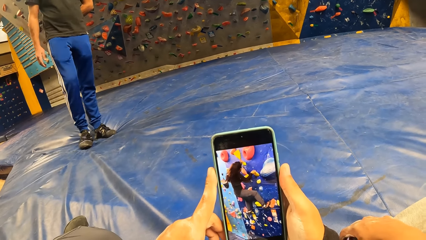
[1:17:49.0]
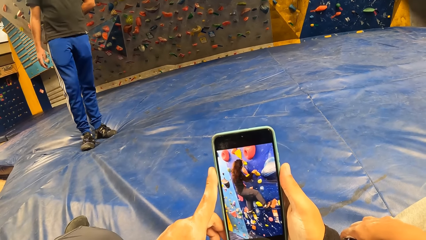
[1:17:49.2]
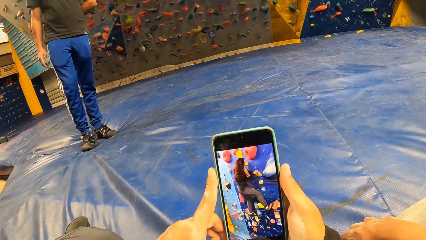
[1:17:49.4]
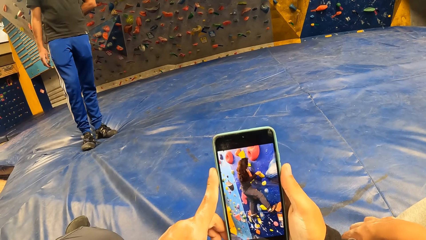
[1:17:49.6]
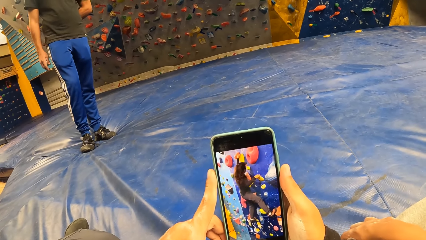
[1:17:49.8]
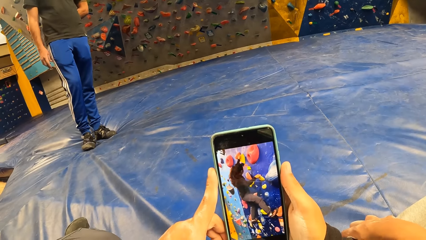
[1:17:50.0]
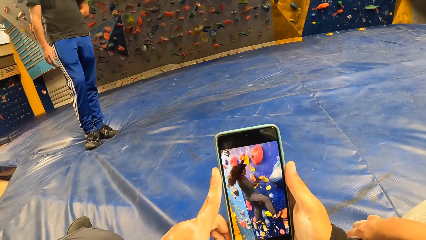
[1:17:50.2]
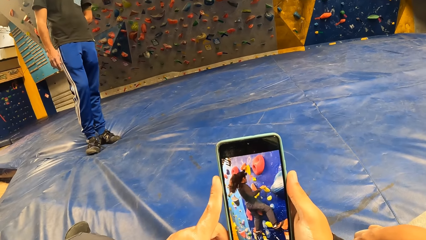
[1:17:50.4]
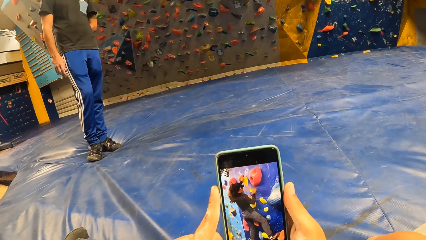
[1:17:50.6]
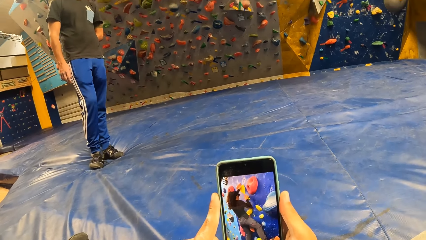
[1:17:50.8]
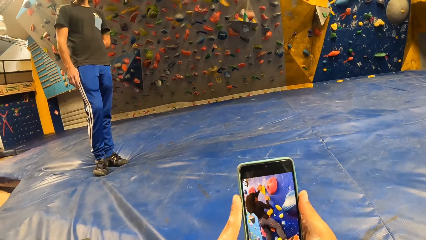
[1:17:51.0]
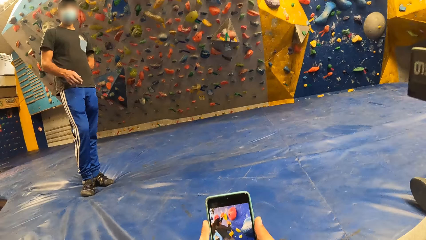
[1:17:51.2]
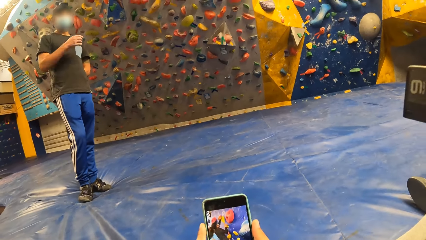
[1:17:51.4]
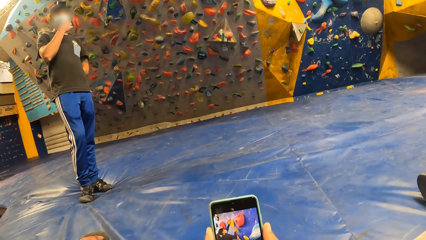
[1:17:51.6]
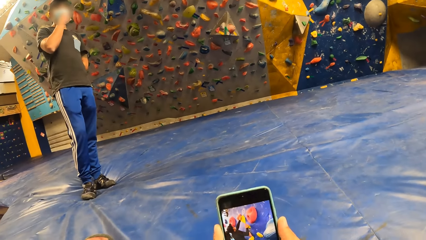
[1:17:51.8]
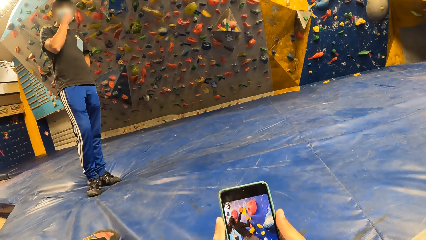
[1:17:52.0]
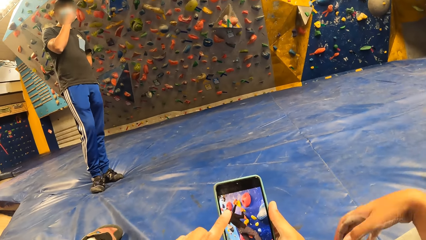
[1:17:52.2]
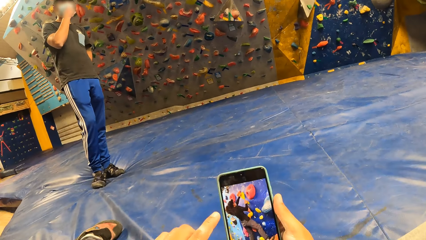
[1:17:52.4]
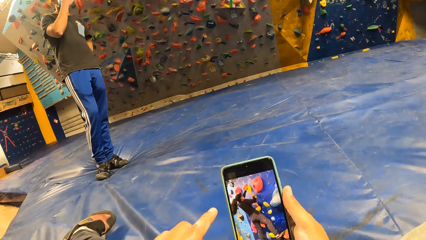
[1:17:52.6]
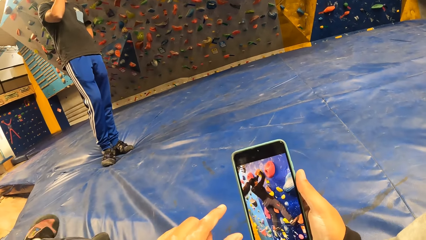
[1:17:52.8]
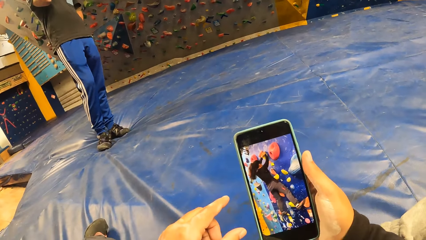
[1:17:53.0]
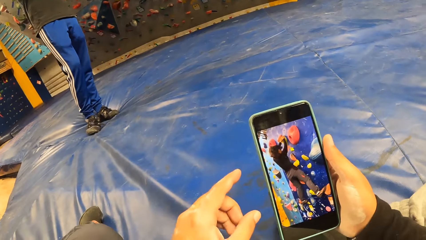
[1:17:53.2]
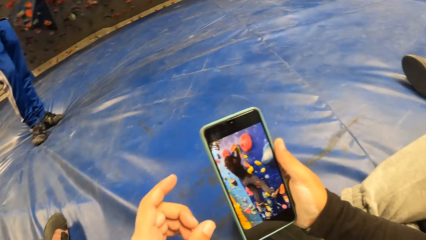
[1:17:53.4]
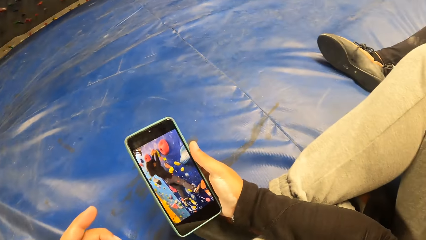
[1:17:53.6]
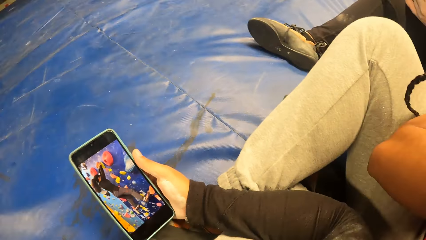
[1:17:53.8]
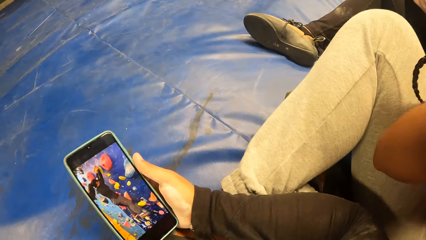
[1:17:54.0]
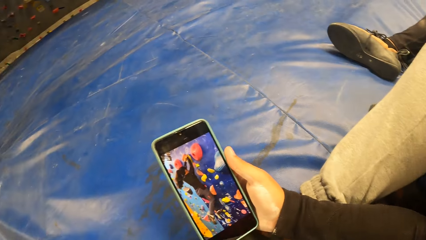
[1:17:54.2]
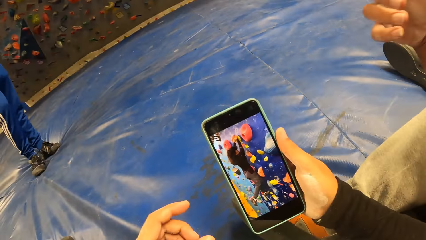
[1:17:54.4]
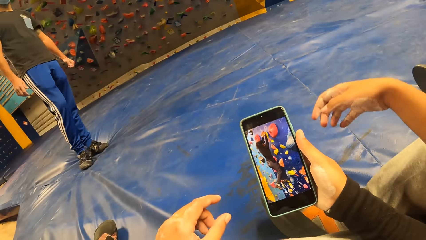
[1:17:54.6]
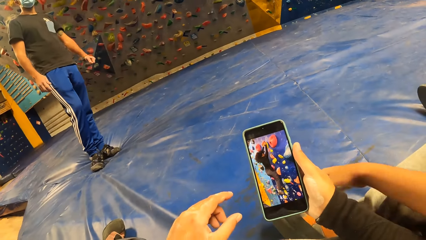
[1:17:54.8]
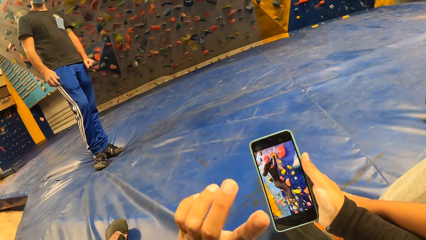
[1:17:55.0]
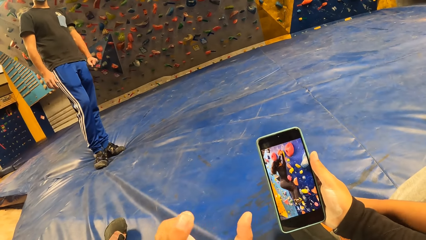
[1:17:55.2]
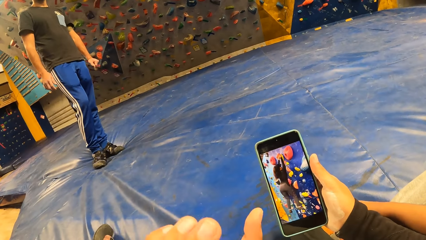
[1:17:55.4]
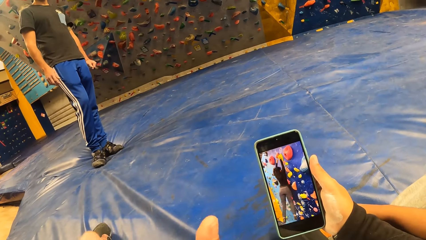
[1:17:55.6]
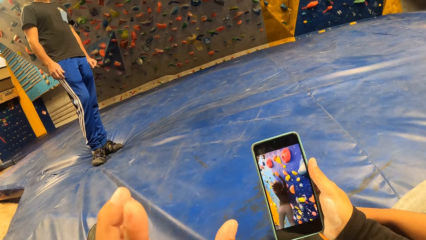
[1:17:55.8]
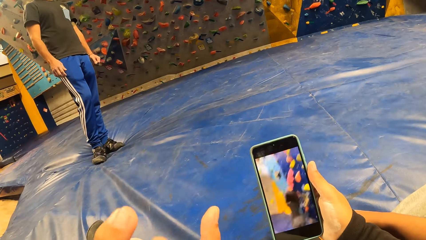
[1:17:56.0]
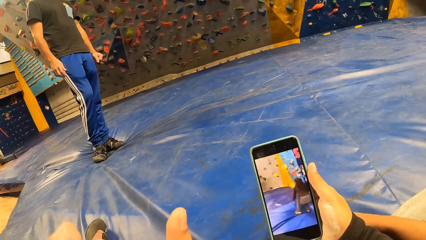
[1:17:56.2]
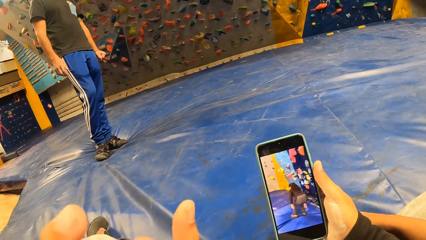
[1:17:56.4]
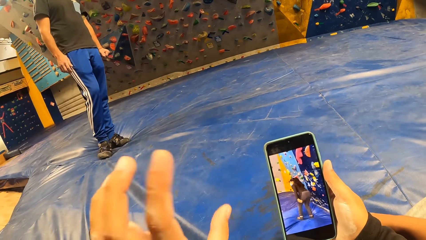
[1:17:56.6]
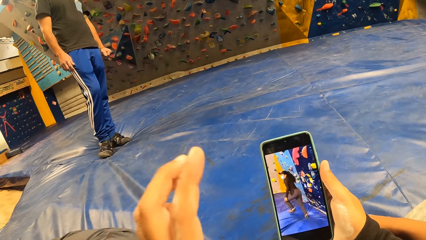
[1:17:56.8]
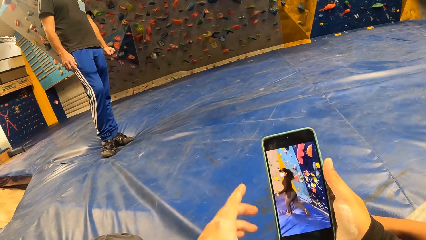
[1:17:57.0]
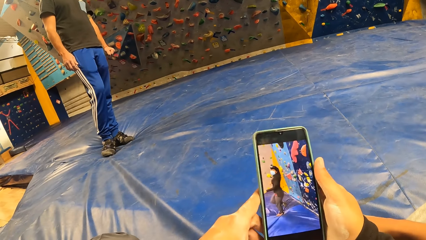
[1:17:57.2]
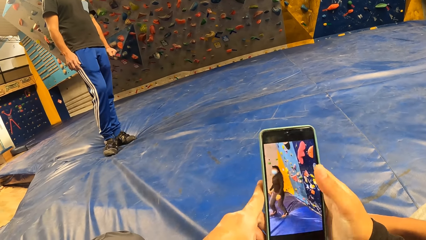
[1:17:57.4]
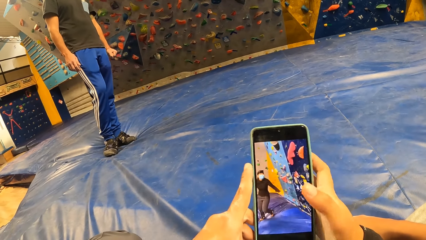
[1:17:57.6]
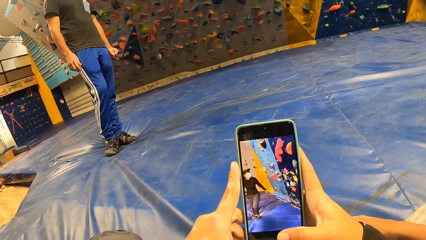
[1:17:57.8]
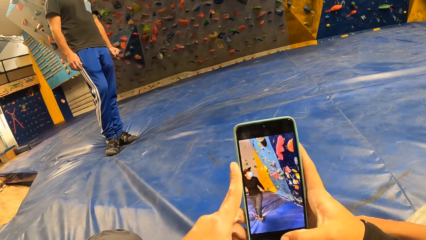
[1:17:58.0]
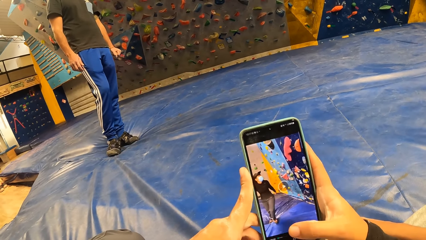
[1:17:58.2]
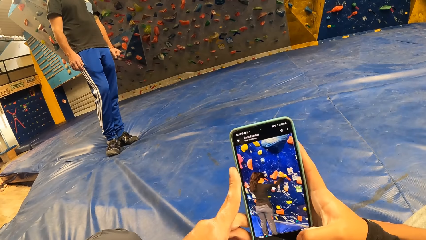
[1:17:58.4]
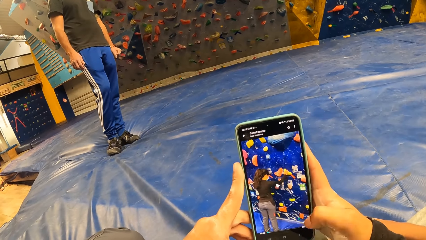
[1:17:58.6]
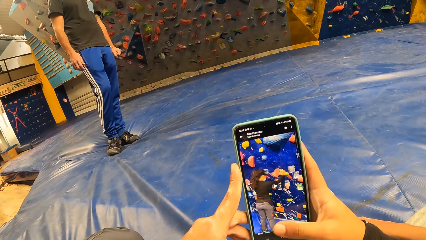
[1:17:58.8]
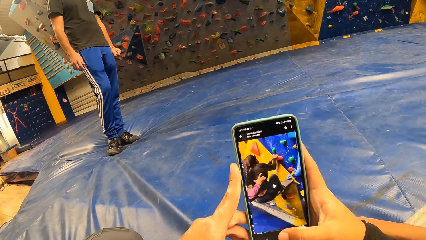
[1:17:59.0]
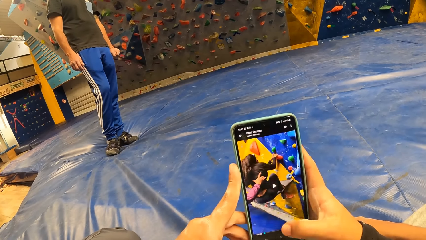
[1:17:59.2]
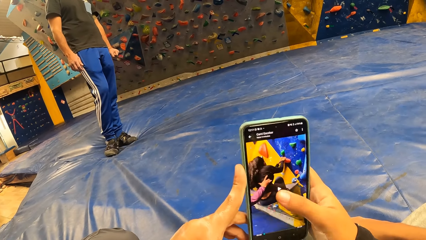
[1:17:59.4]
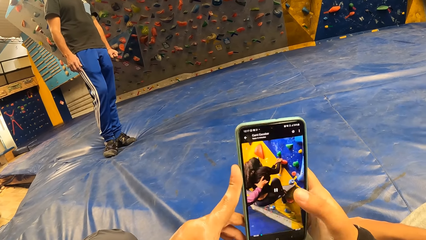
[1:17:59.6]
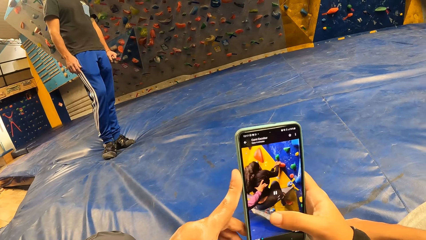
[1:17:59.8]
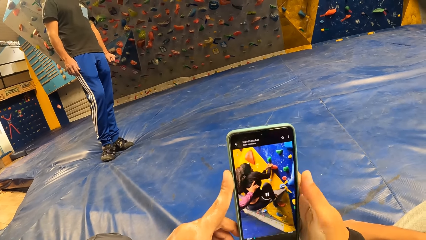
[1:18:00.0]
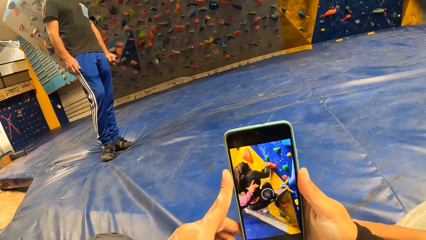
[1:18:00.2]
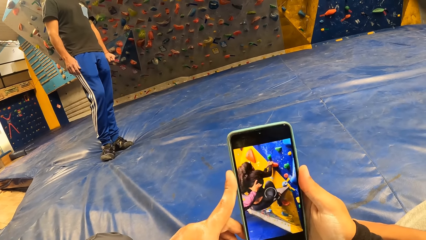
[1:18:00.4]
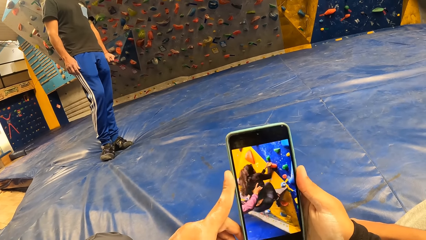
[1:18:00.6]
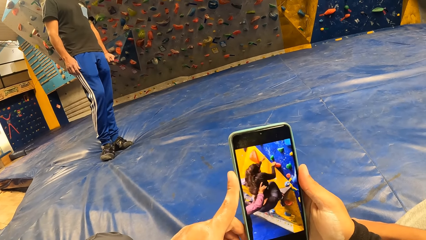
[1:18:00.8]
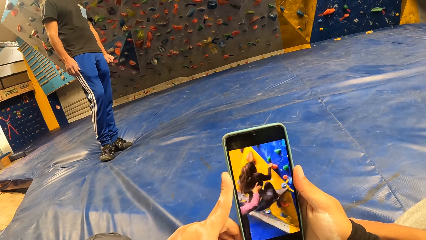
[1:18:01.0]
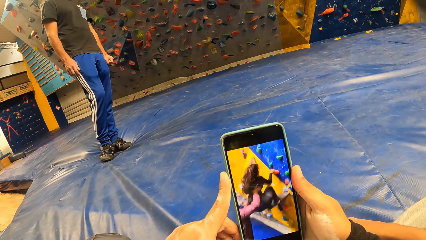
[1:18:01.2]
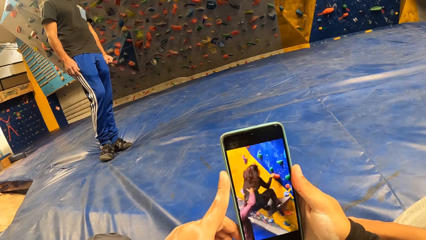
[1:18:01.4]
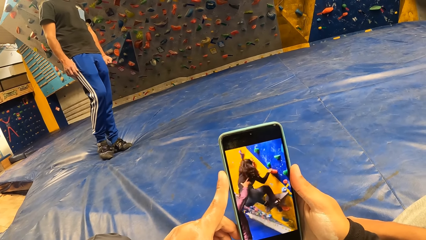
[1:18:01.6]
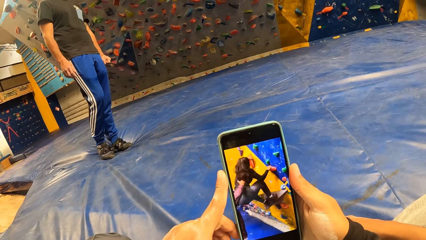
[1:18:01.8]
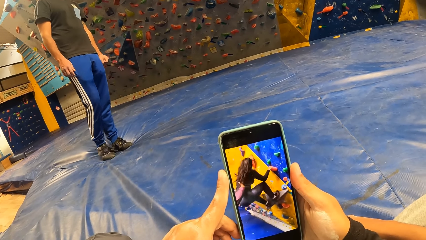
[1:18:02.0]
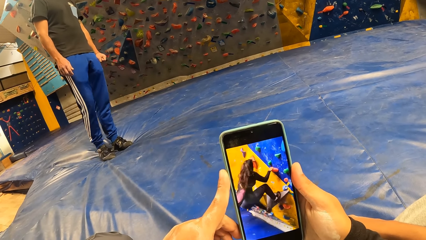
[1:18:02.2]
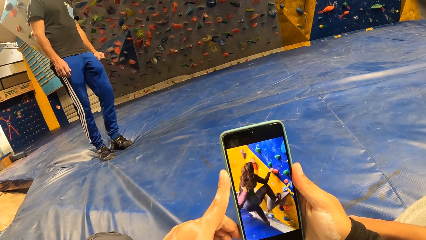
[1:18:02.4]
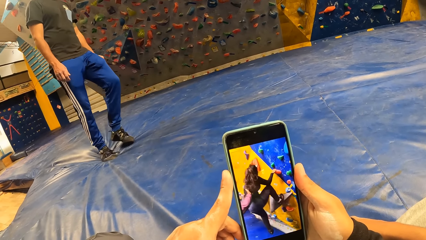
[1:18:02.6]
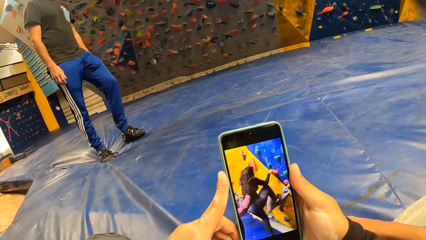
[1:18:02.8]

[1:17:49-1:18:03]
The camera wearer presses the phone with her right hand.
